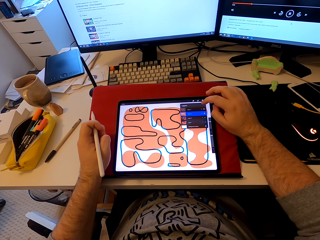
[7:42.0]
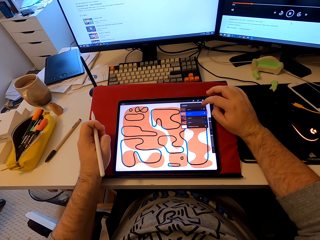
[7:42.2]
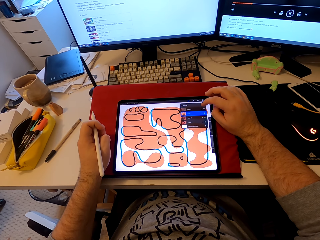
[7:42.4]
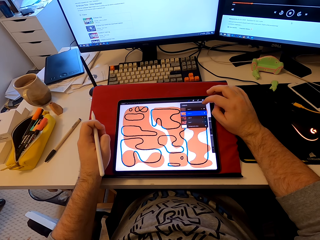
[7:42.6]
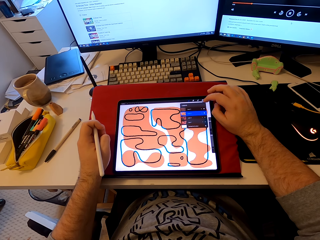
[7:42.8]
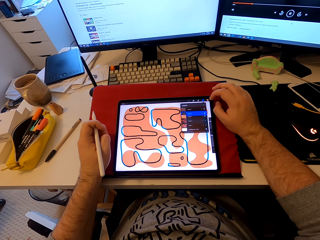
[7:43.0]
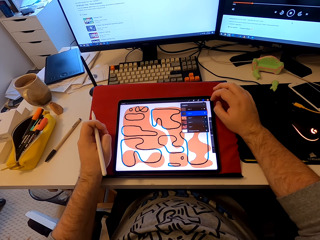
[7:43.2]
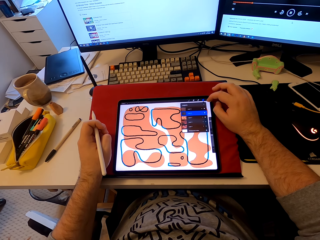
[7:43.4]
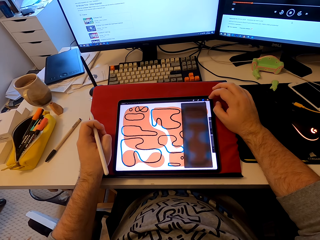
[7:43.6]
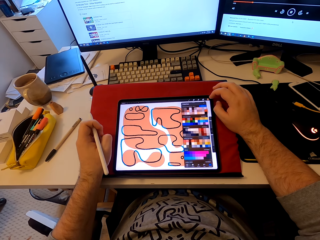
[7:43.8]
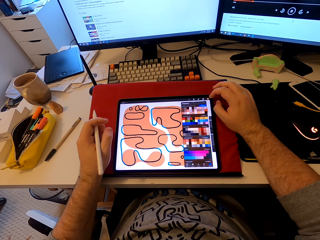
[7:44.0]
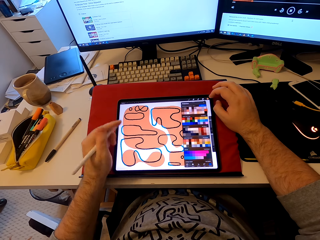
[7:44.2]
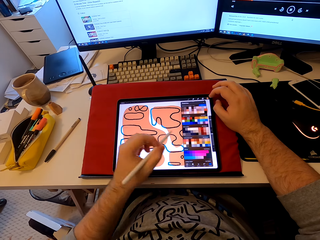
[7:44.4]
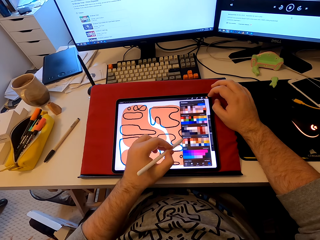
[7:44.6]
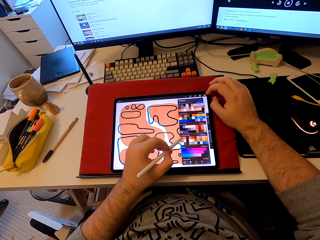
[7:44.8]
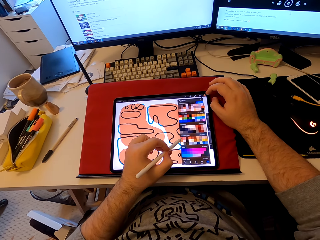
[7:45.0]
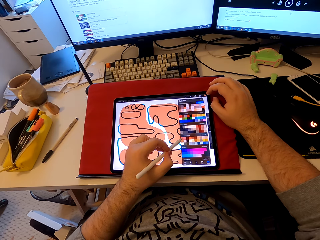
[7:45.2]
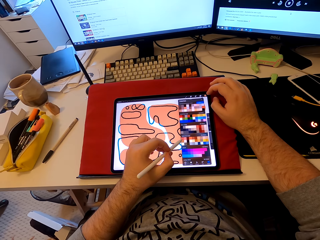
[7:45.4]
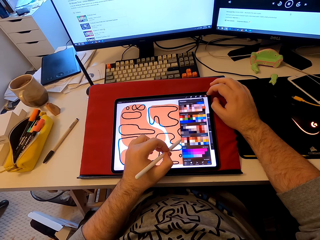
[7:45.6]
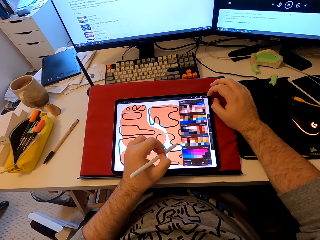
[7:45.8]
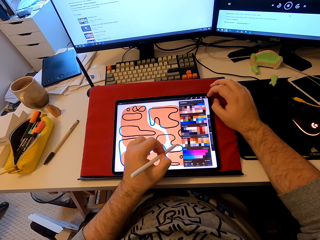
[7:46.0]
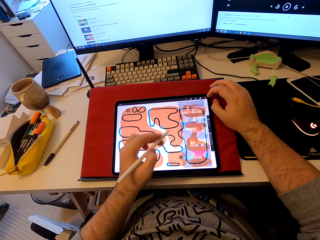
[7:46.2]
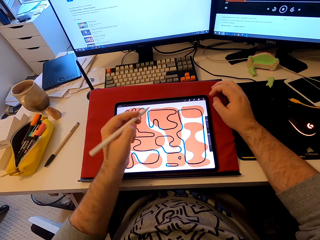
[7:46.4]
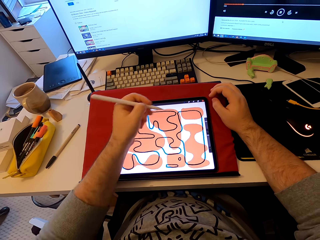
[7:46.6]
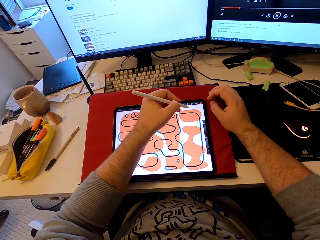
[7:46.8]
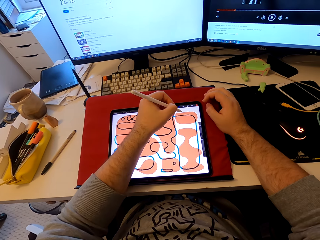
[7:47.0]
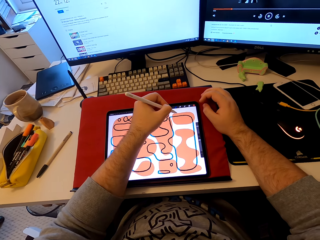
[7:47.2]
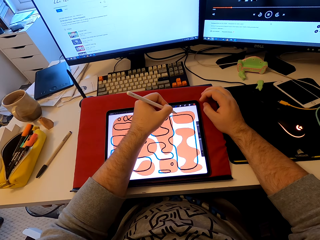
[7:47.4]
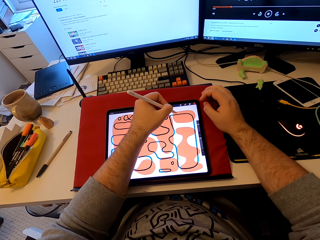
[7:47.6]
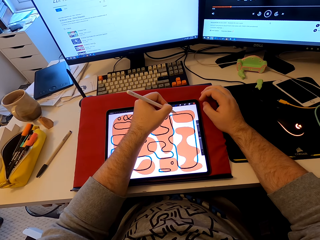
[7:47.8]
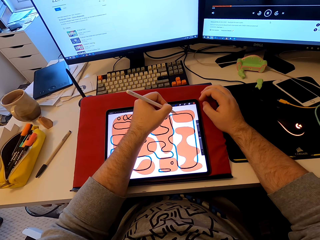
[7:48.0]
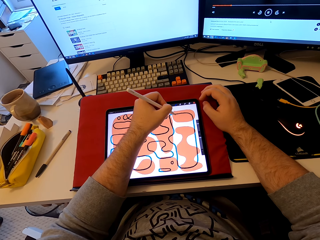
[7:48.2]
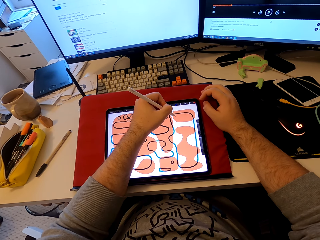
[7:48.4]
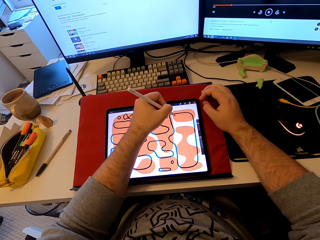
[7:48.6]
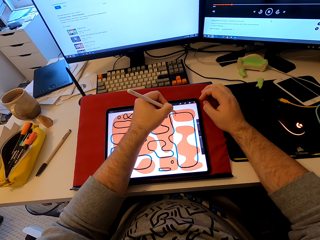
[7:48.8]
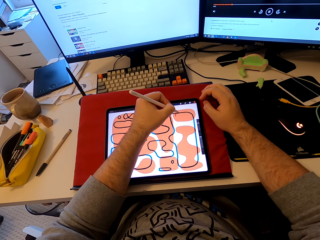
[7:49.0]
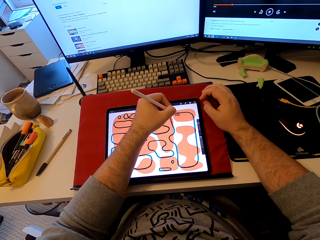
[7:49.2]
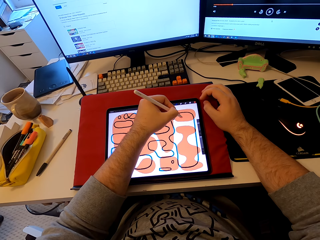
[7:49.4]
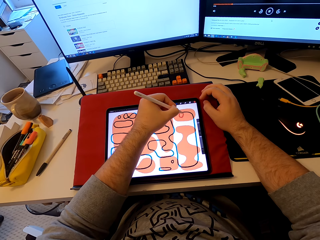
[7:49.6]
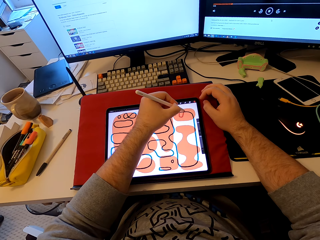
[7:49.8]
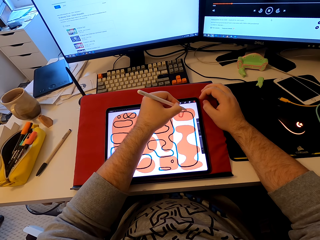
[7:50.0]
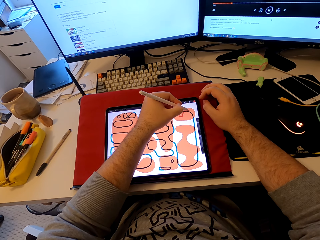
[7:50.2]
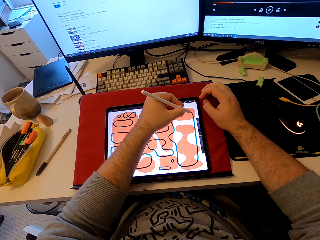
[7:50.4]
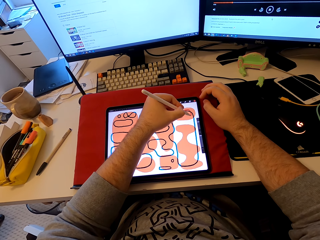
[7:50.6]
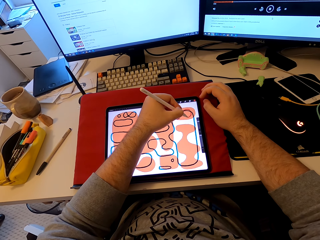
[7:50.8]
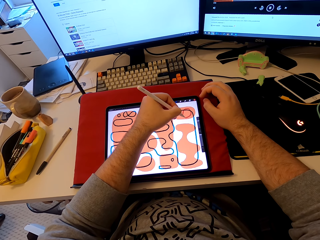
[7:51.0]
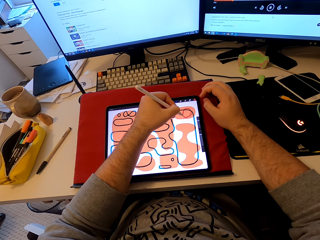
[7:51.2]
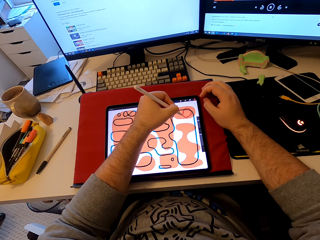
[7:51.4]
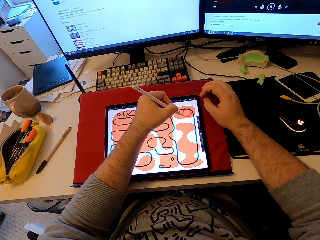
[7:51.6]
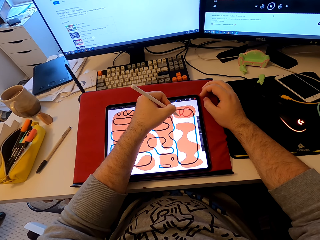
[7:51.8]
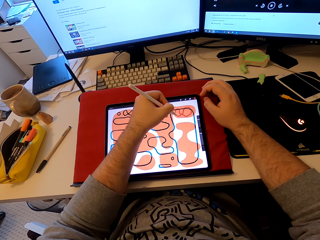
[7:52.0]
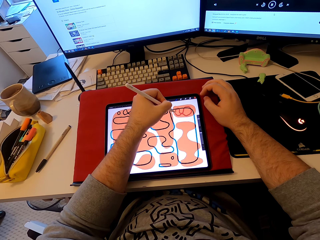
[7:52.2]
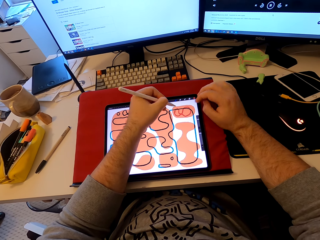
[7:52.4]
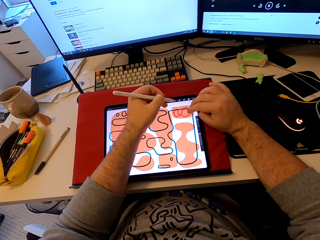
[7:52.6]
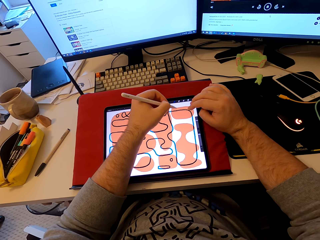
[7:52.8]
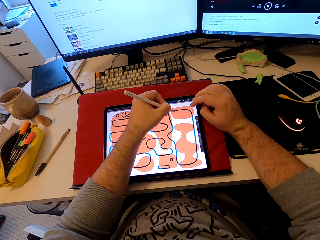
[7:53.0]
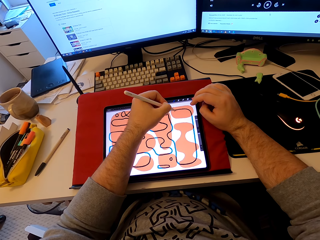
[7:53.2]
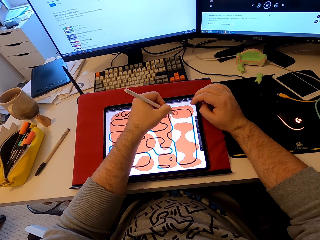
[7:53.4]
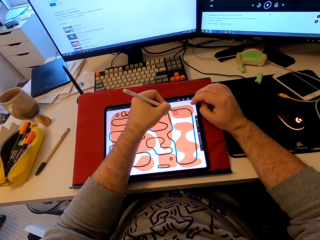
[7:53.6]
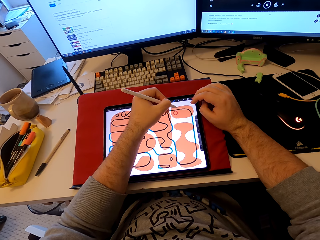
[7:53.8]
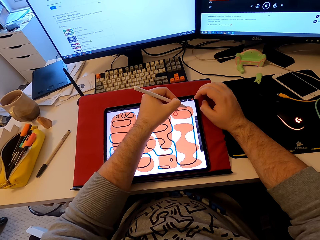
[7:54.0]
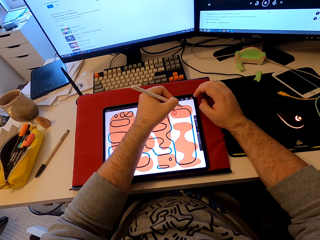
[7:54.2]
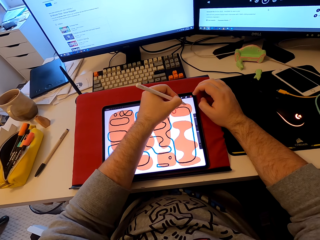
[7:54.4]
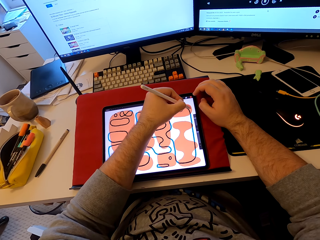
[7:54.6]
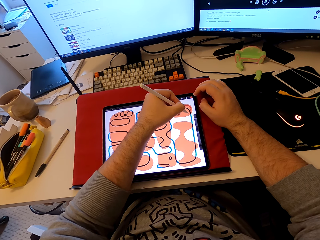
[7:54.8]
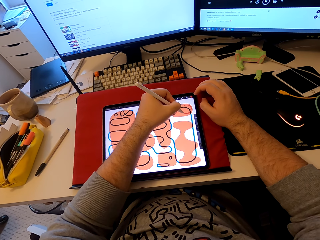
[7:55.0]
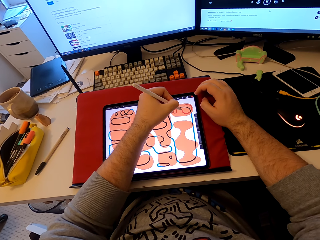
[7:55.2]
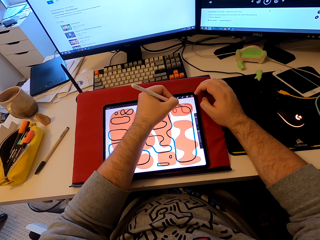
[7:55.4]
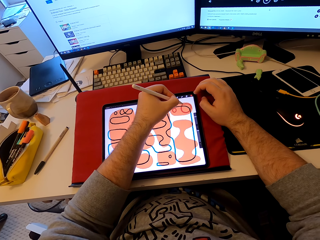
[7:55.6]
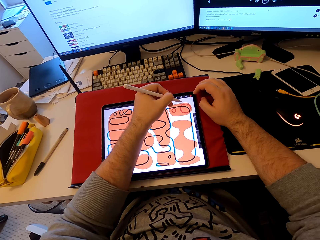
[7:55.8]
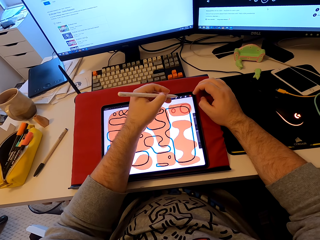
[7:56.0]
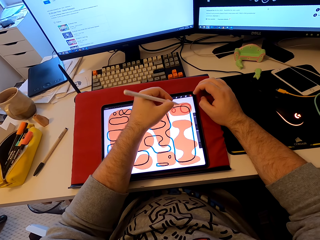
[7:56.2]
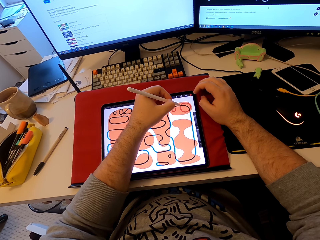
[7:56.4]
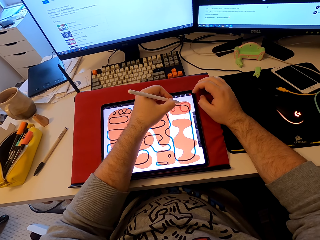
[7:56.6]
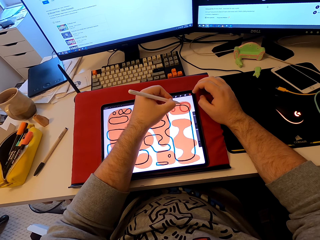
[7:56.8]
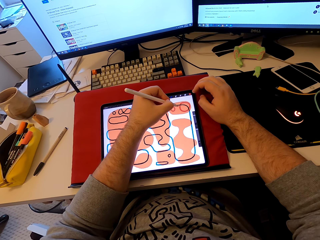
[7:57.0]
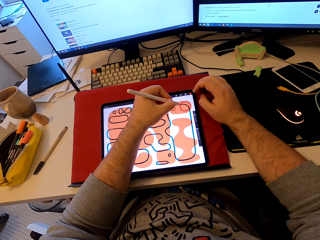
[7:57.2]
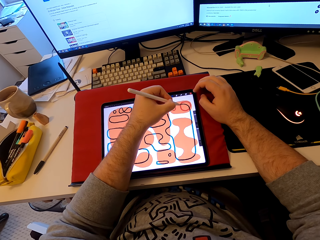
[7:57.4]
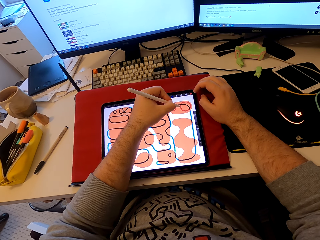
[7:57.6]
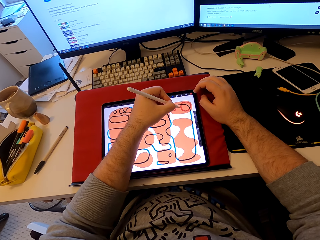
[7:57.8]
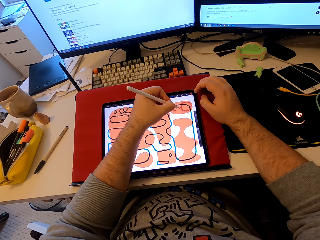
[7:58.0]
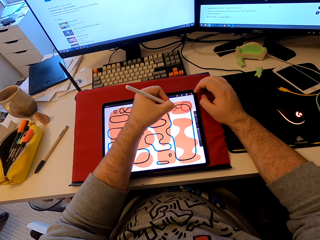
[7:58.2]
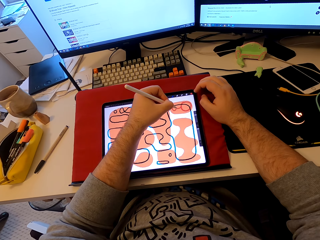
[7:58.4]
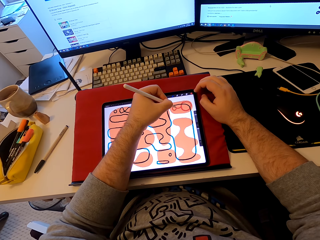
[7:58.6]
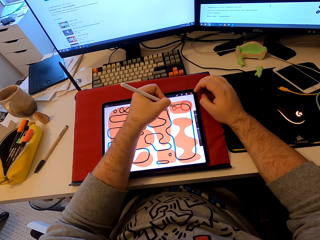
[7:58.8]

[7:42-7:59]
The camera wearer draws patterns in the tablet with the stylus pen. He points the tablet with the stylus. He touches the tablet with his finger. He draws in the tablet with the stylus pen.

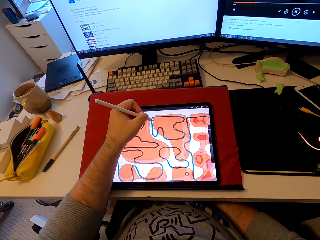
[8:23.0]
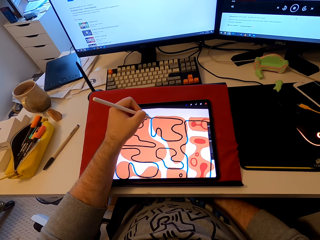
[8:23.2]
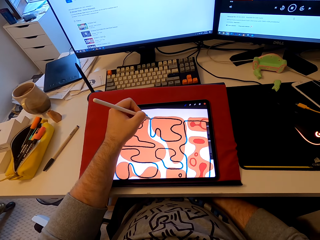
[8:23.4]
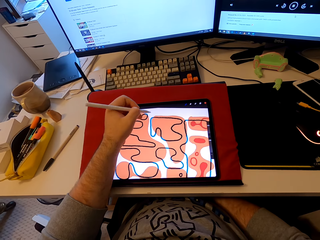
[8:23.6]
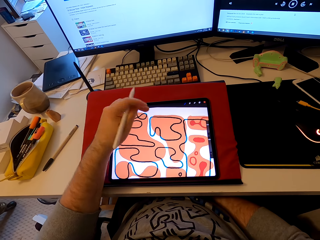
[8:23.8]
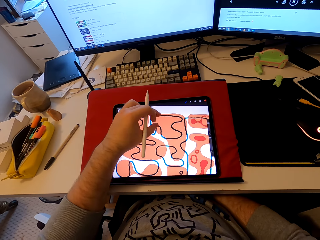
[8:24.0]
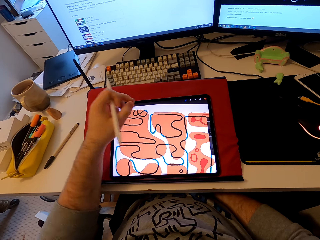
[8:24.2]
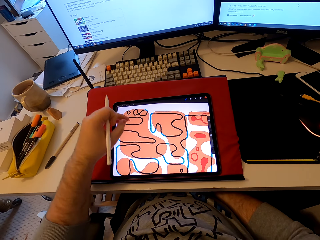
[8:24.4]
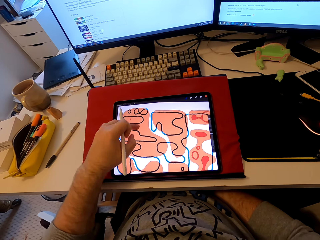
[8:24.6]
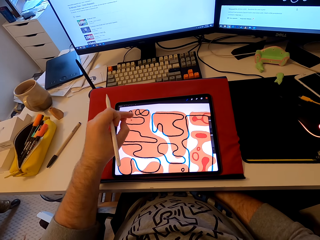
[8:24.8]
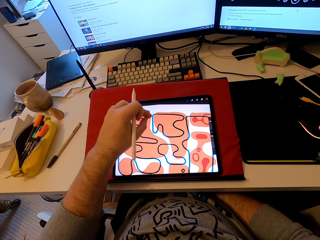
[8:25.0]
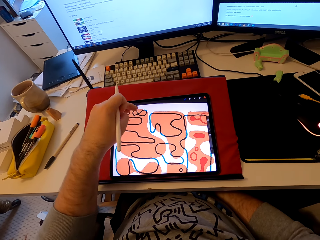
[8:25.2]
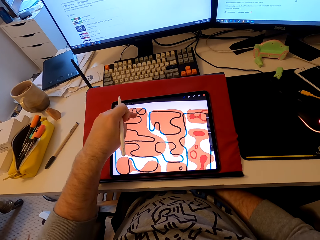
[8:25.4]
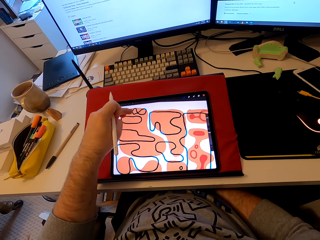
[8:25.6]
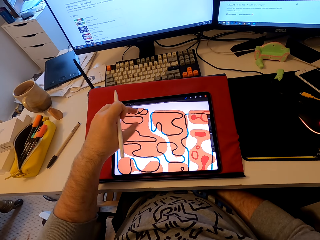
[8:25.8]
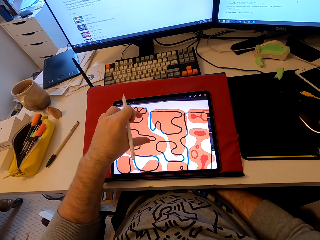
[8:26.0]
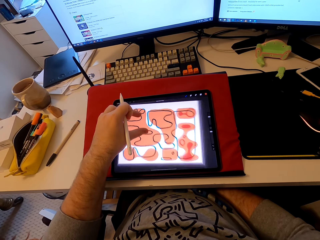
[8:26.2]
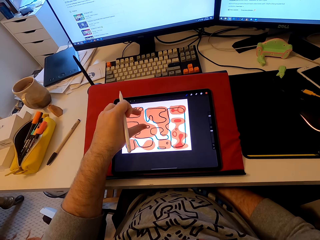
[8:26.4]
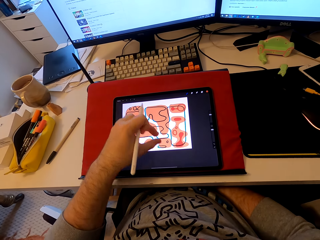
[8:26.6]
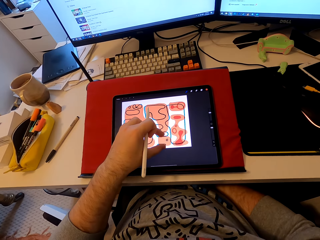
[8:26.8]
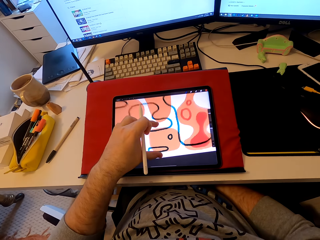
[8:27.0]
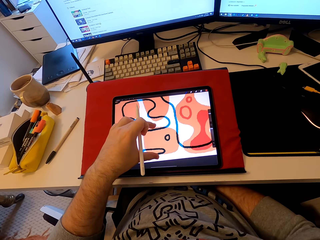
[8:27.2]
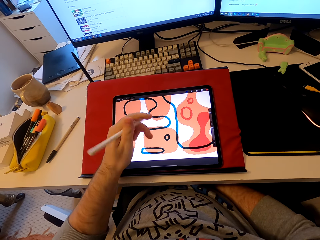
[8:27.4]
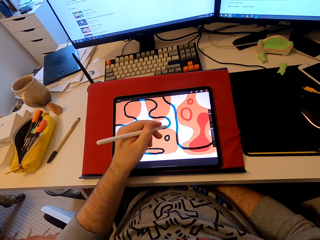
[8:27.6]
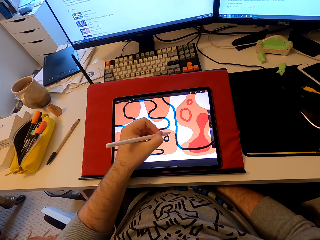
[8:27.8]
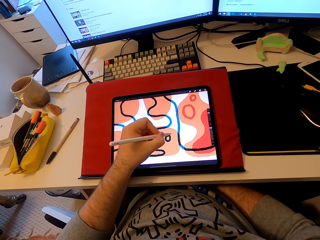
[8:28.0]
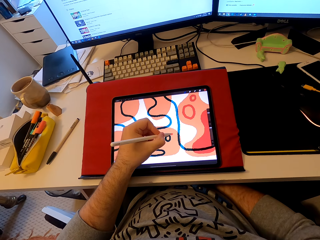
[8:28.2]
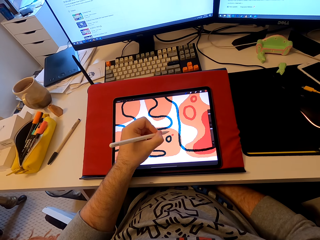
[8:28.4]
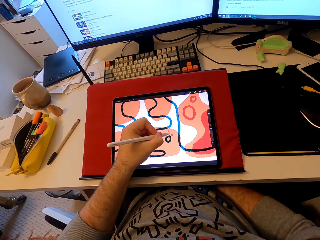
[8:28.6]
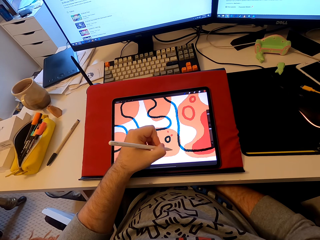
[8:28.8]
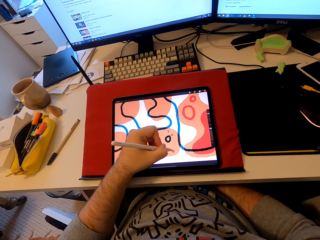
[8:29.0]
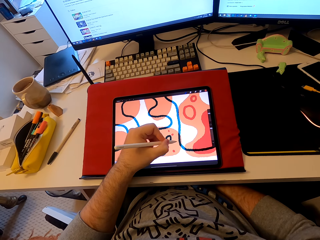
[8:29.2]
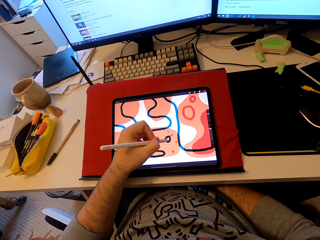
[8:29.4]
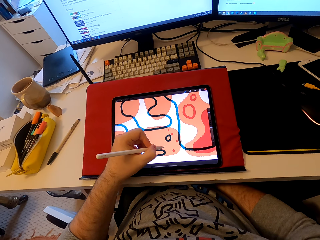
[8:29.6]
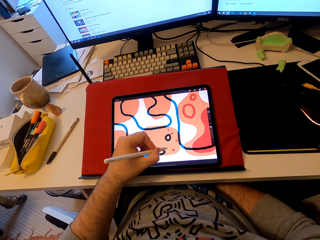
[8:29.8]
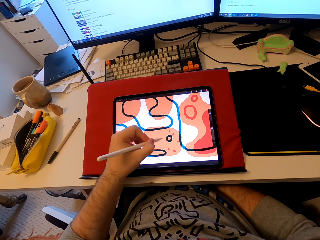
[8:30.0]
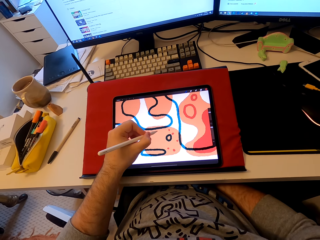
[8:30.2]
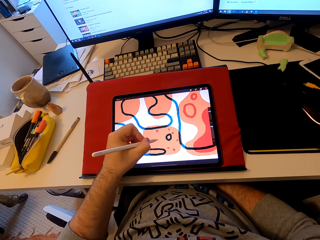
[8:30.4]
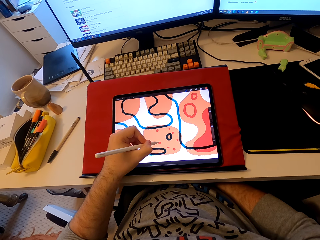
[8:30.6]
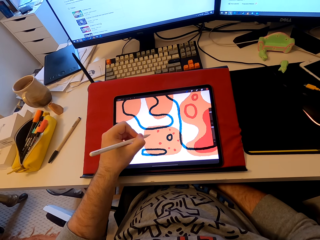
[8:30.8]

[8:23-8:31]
The camera wearer operates the tablet. He touches the tablet with his fingers. He reduces the picture in the tablet. He puts points in the picture in the tablet.
